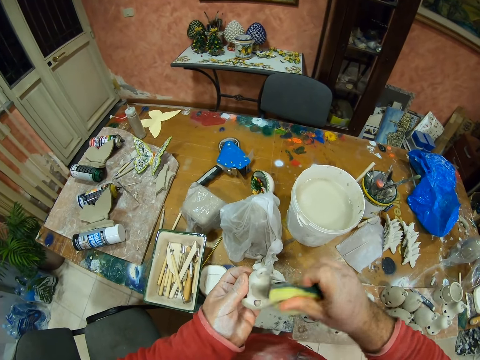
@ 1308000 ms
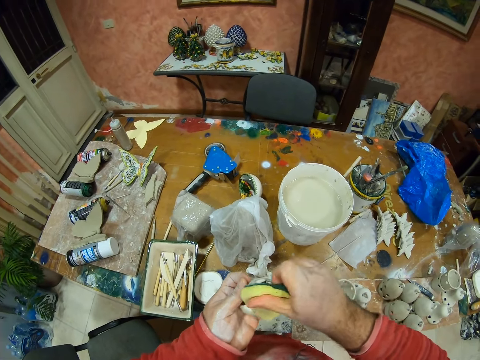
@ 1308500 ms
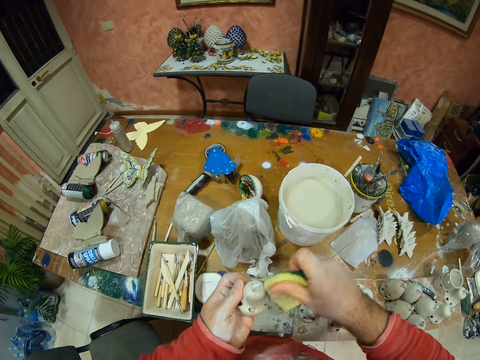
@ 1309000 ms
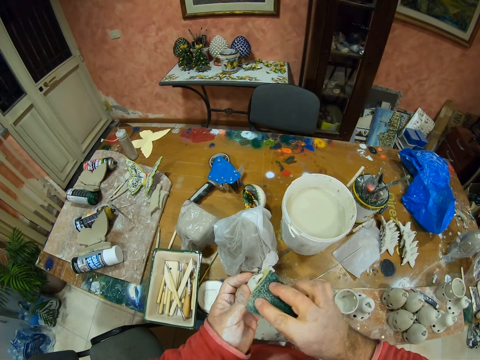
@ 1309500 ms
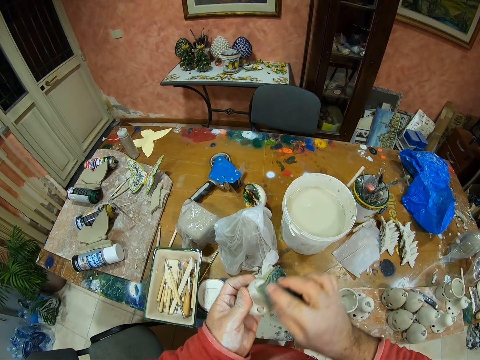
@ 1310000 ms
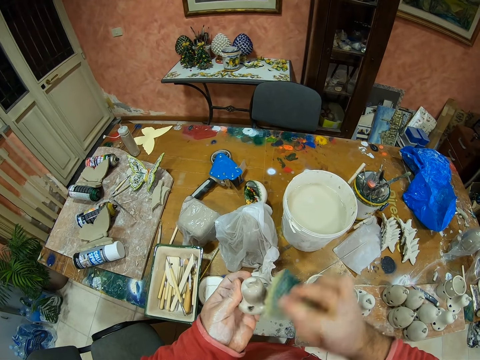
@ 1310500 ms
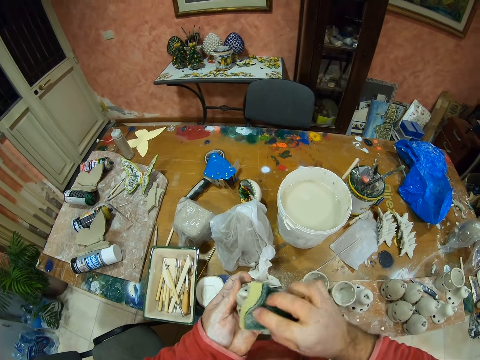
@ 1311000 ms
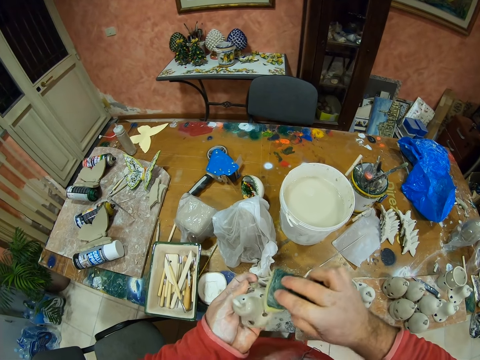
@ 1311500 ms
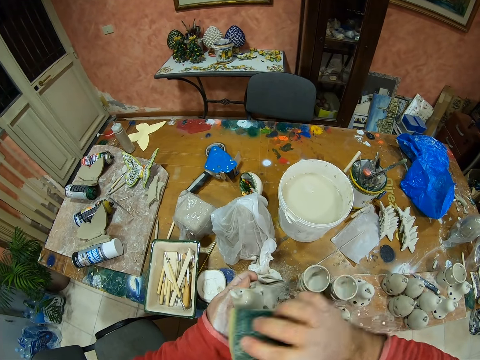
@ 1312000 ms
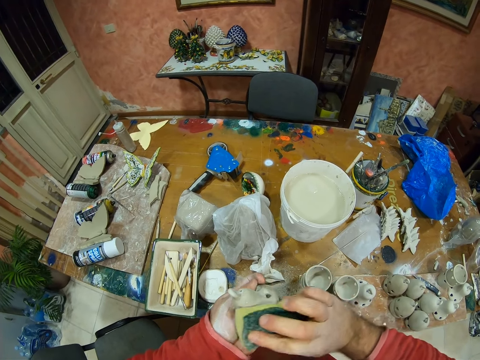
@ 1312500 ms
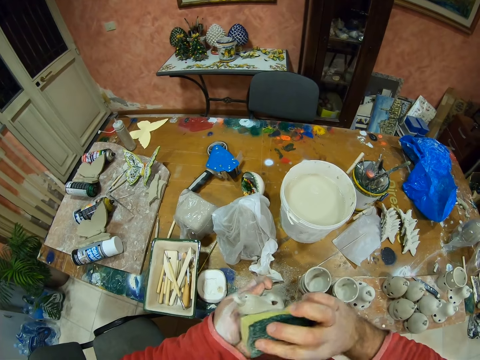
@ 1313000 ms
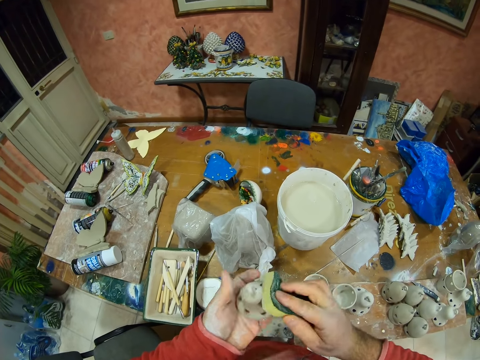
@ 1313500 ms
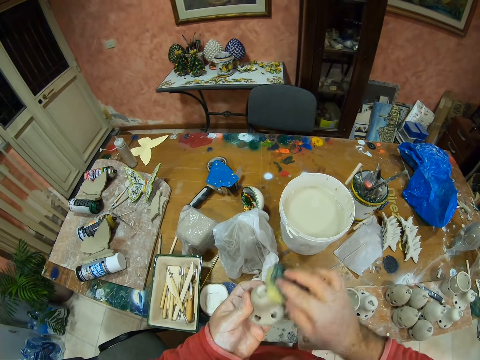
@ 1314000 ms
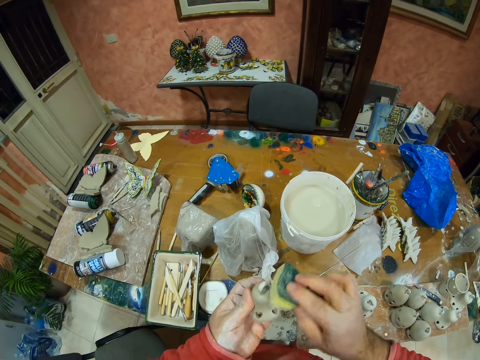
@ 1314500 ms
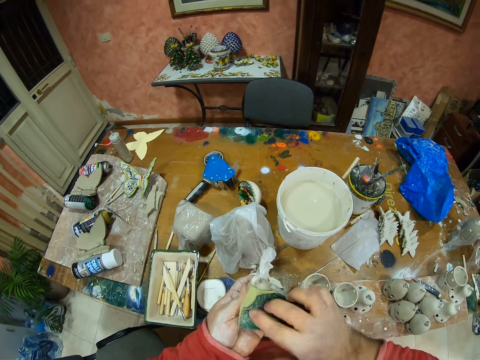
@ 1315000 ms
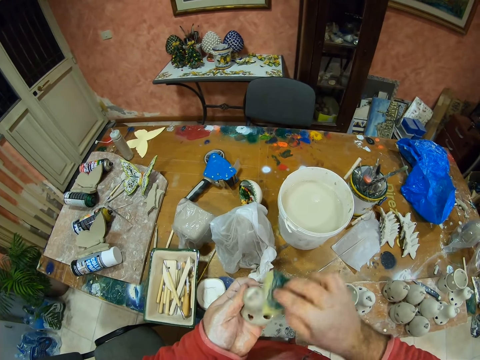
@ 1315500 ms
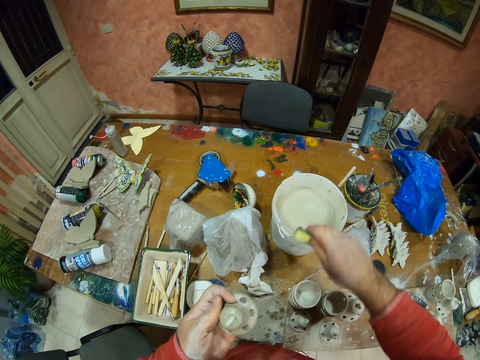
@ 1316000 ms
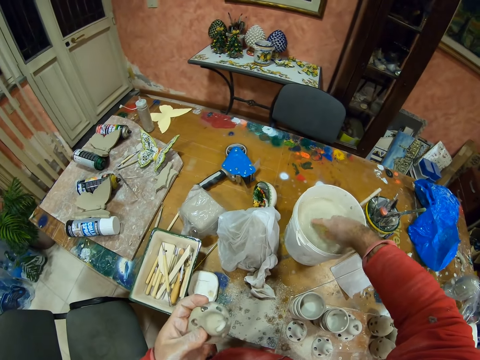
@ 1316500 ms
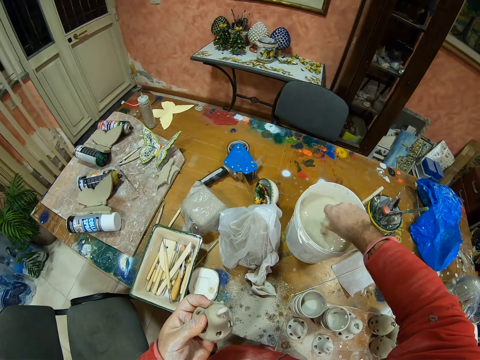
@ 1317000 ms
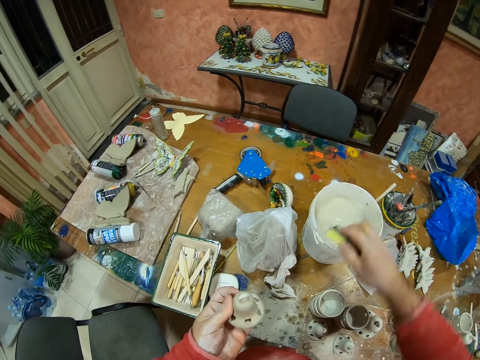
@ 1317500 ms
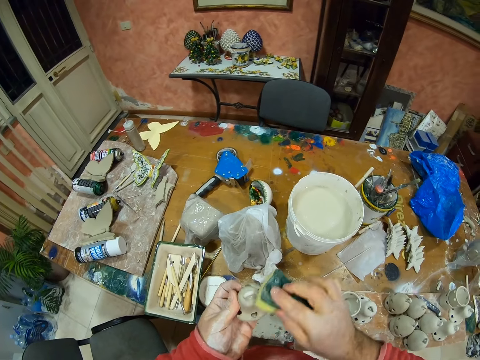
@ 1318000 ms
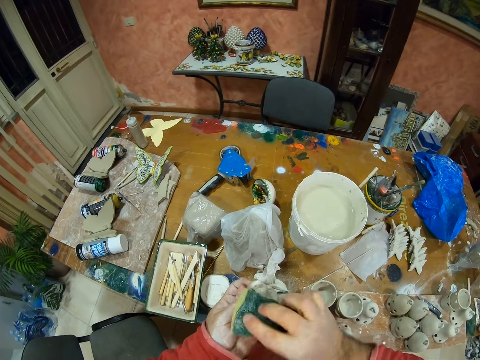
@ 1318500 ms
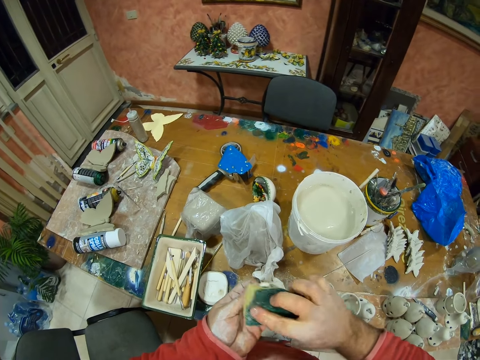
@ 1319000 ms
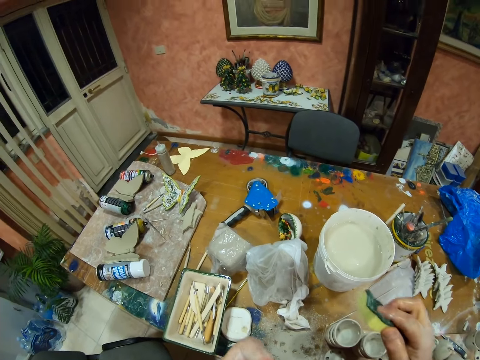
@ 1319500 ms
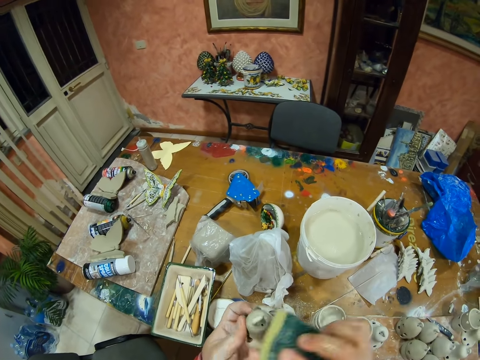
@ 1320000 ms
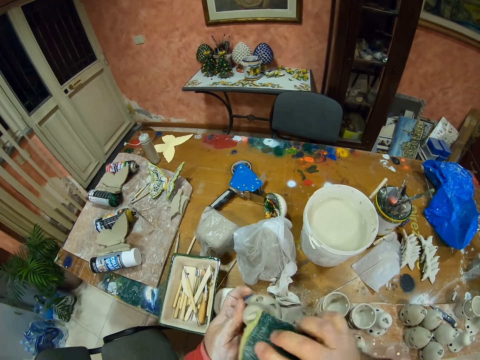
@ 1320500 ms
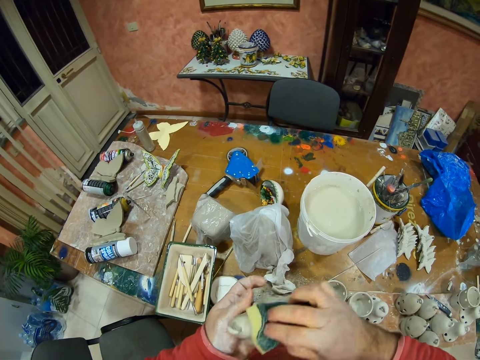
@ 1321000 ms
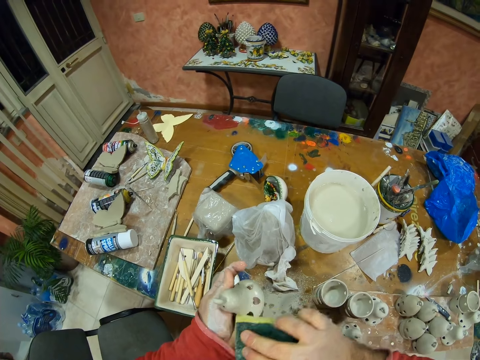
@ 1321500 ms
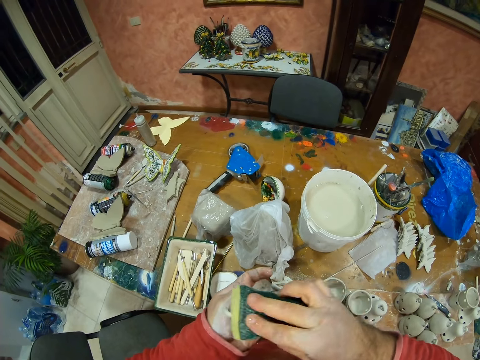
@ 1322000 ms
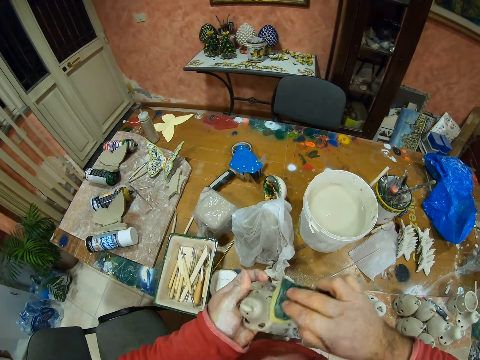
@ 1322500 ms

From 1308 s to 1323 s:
The camera wearer dips a sponge in a paint bucket. They squeeze water from the sponge. They wipe something with the sponge.

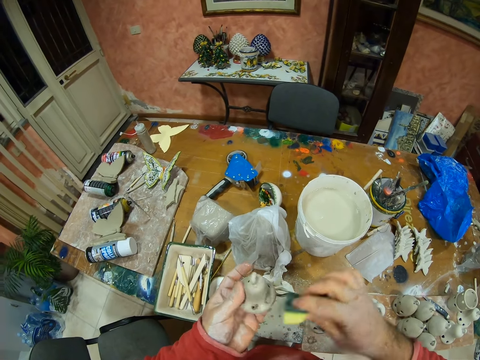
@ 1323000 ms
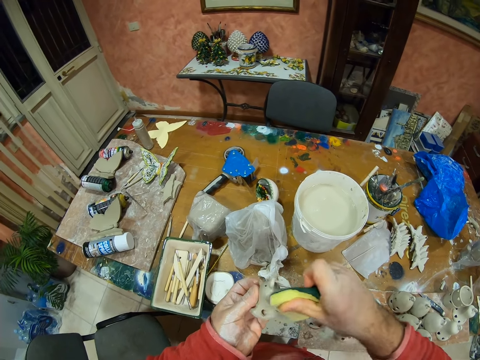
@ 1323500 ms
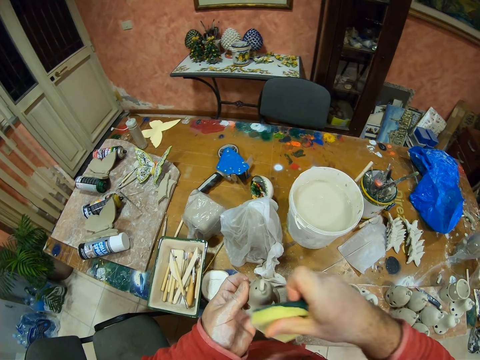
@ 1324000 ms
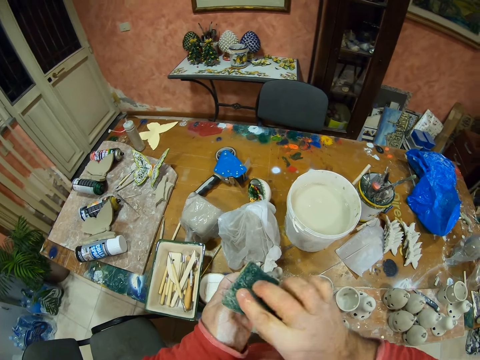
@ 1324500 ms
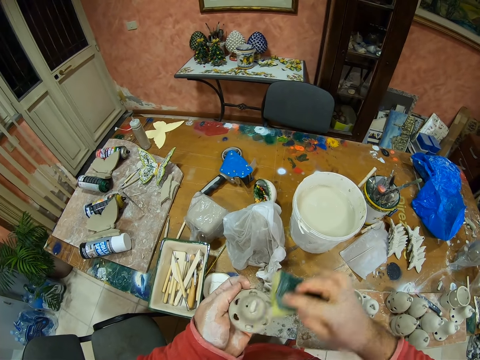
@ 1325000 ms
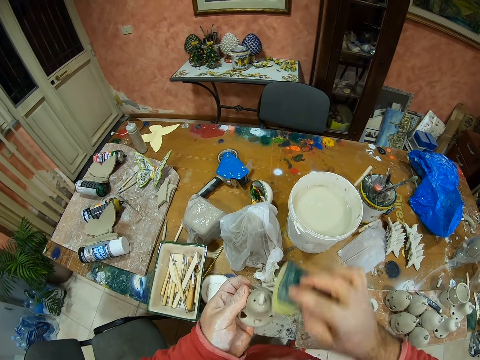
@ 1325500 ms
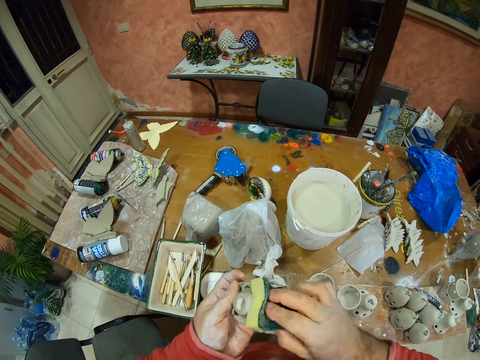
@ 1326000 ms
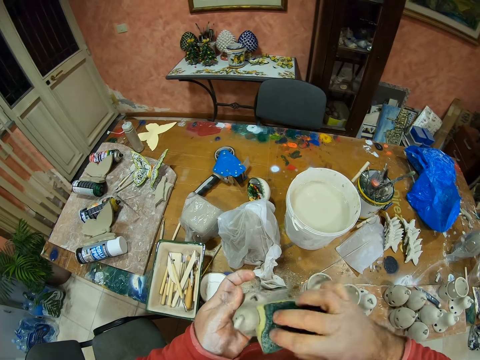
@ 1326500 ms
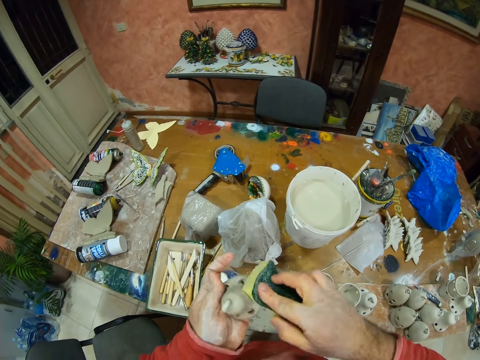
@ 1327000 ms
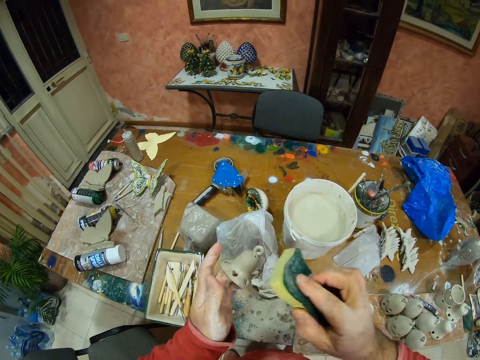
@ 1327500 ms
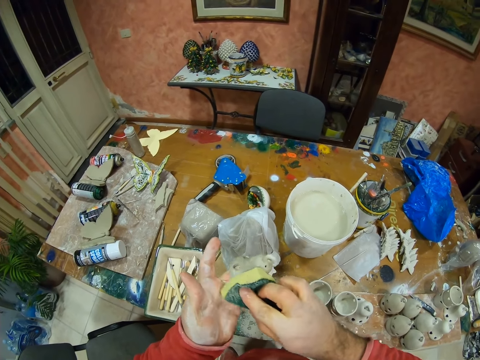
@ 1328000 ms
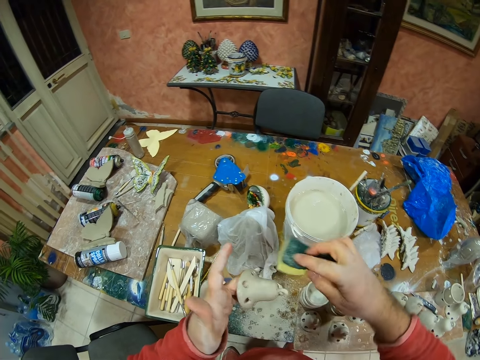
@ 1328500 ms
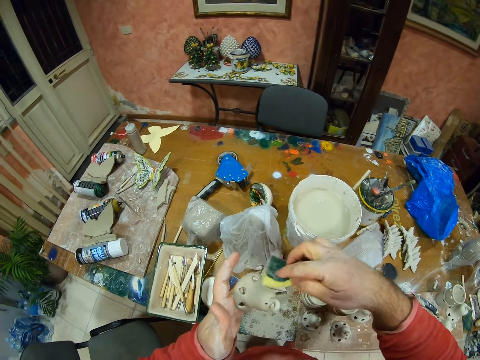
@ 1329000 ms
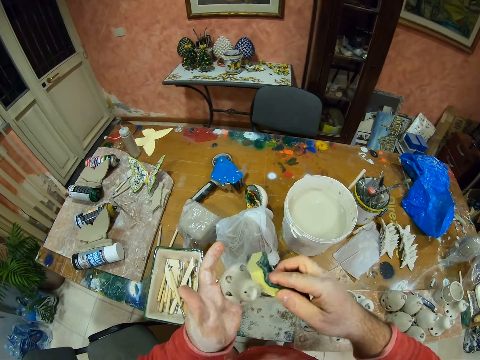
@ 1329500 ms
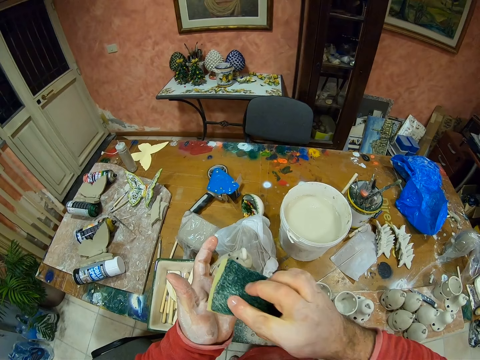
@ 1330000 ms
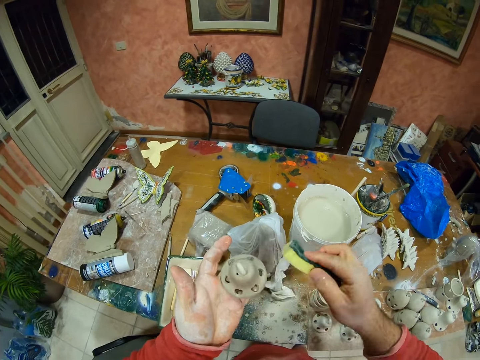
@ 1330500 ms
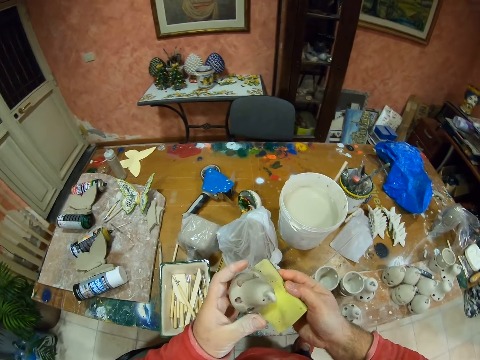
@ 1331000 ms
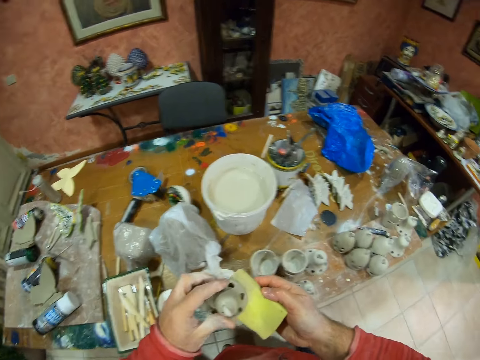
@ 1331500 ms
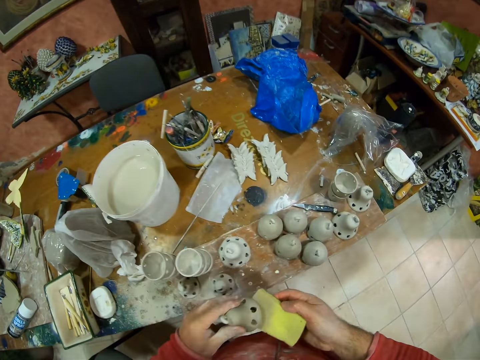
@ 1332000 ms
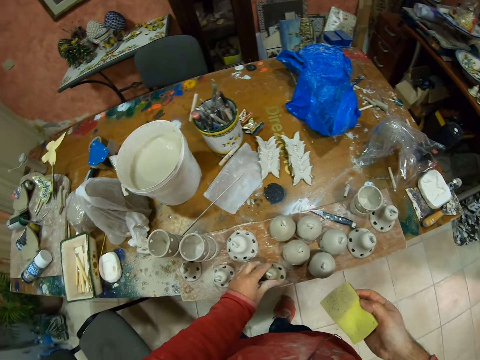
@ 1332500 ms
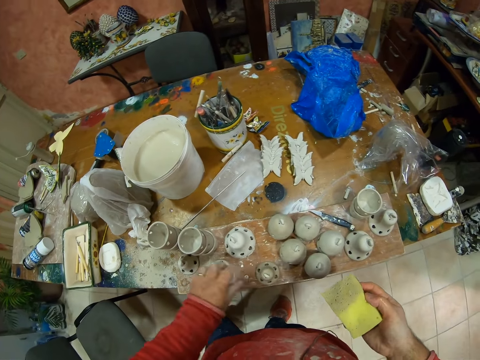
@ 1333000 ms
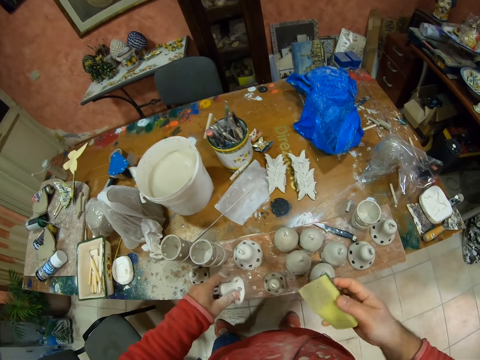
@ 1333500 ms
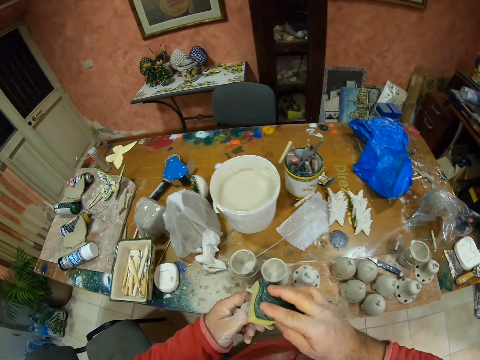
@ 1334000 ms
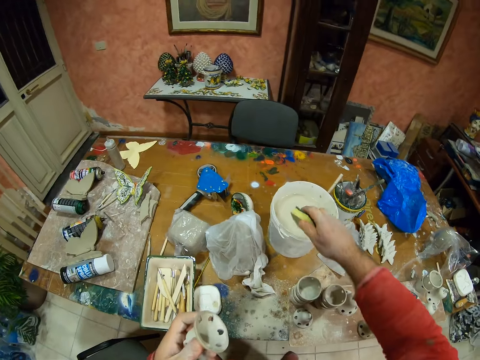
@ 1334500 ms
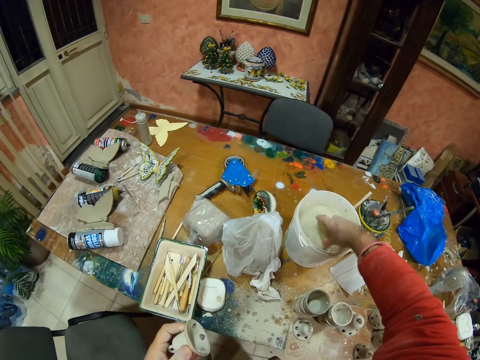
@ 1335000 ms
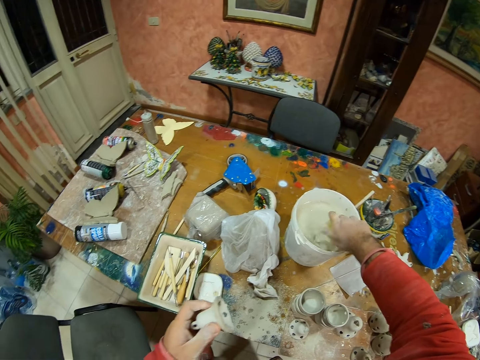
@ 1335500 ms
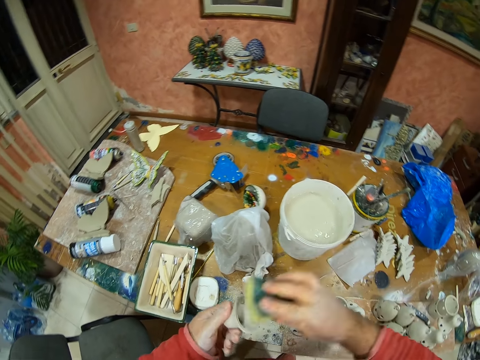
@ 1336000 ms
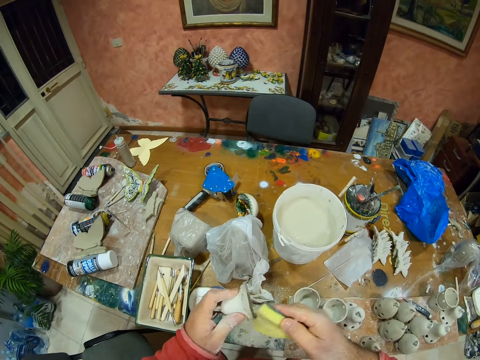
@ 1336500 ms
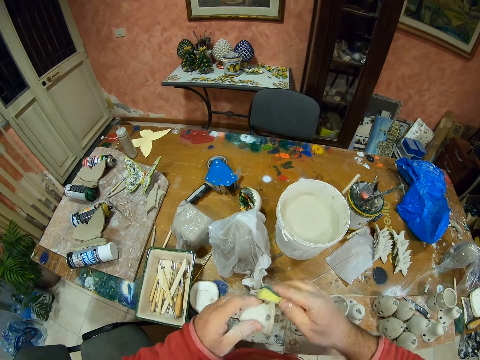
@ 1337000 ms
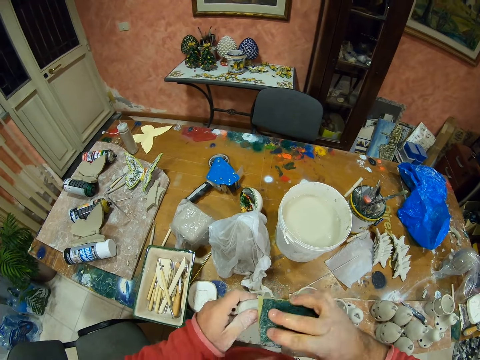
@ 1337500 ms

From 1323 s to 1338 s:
The camera wearer puts the clay silicone down. They pick up the clay silicone. They dip a sponge in the water. They clean the clay silicone.
